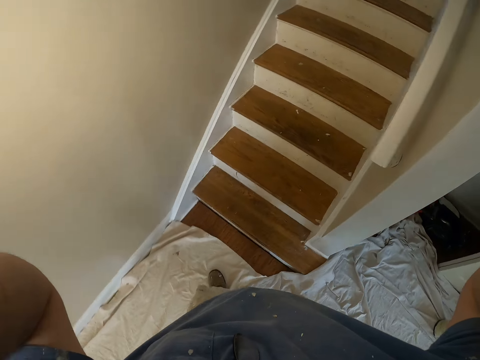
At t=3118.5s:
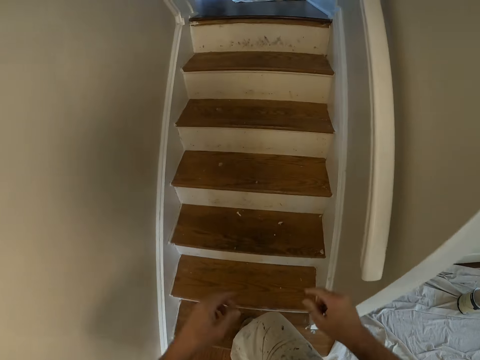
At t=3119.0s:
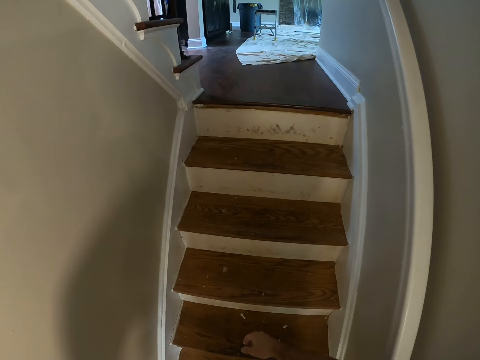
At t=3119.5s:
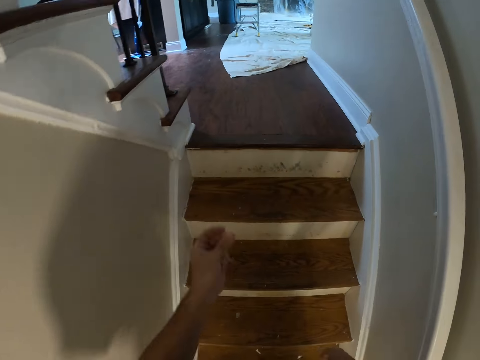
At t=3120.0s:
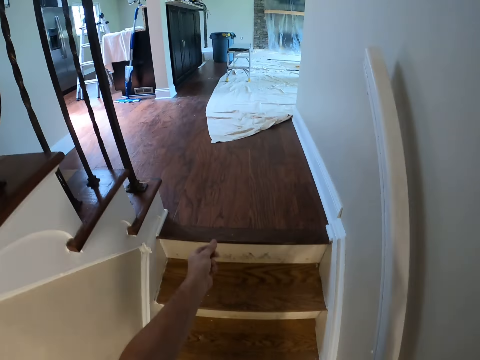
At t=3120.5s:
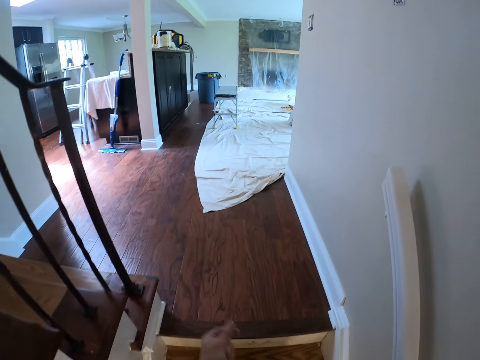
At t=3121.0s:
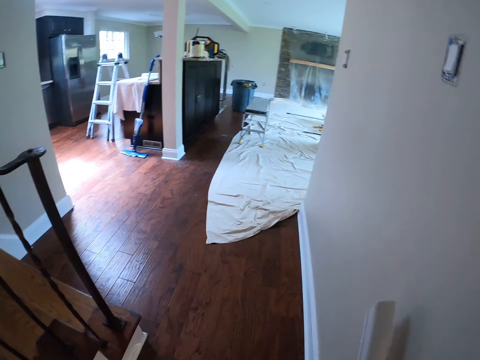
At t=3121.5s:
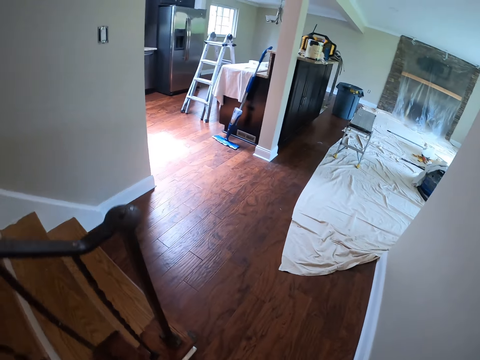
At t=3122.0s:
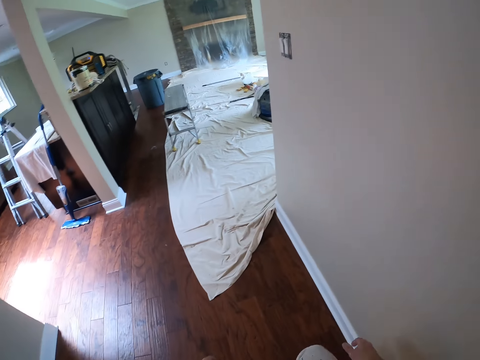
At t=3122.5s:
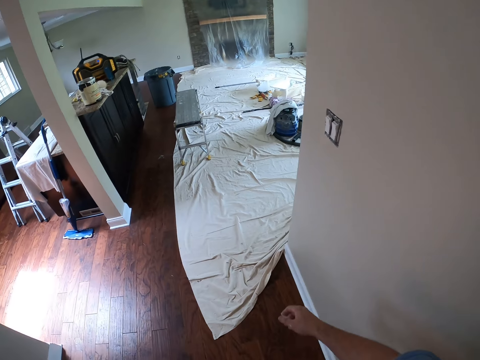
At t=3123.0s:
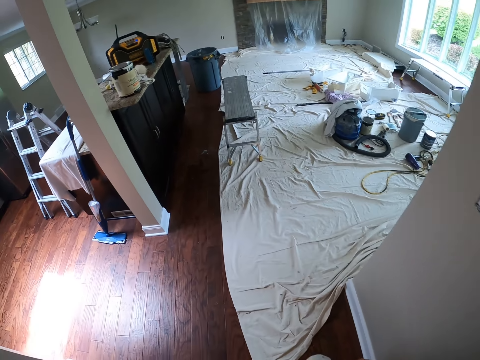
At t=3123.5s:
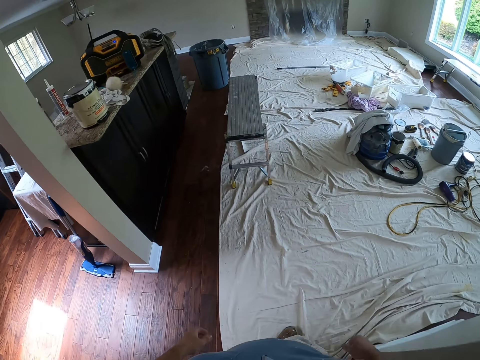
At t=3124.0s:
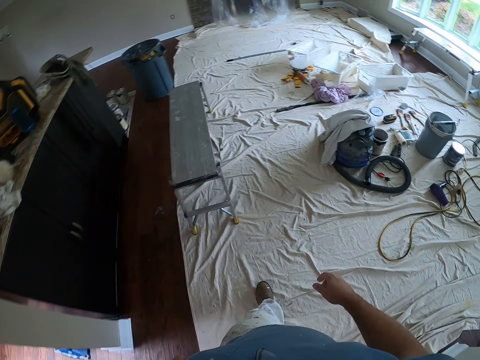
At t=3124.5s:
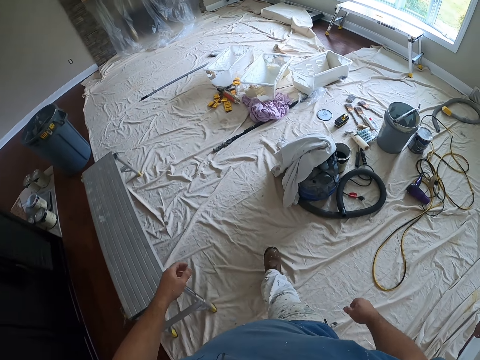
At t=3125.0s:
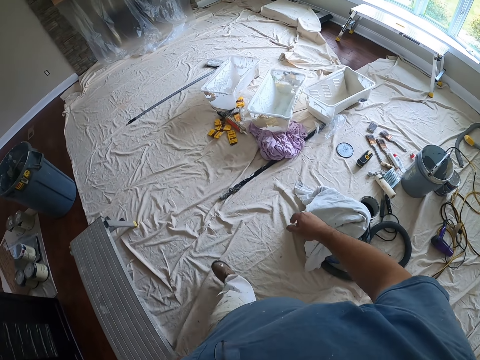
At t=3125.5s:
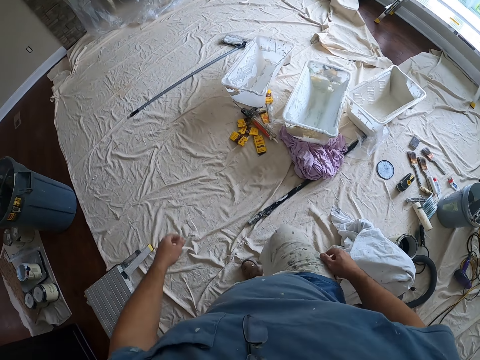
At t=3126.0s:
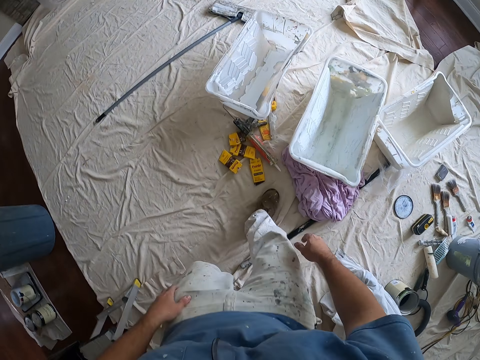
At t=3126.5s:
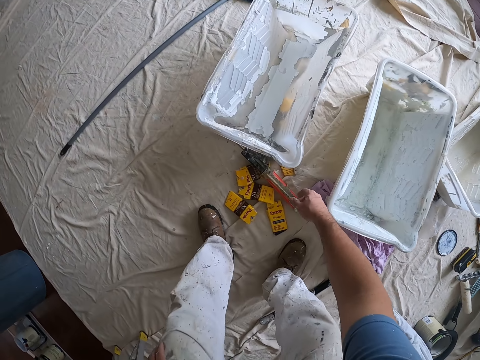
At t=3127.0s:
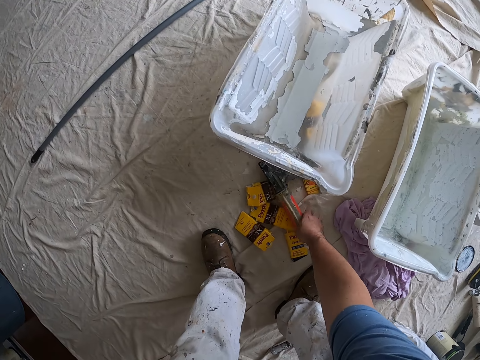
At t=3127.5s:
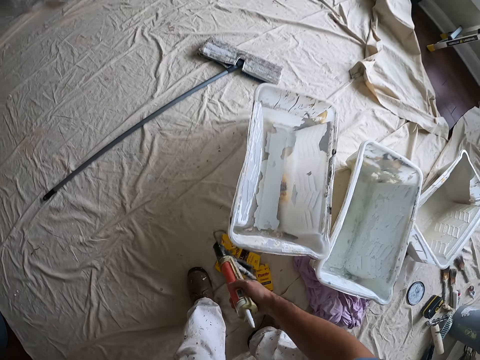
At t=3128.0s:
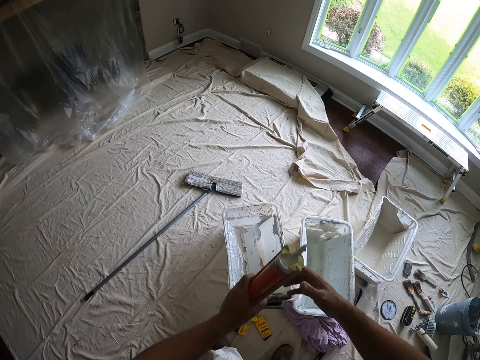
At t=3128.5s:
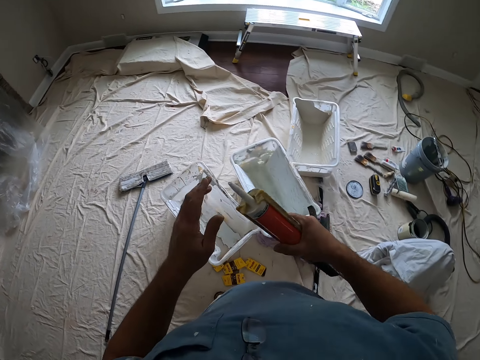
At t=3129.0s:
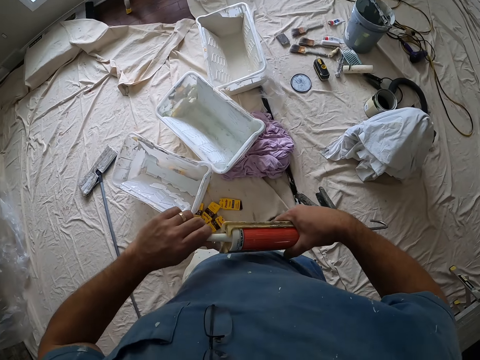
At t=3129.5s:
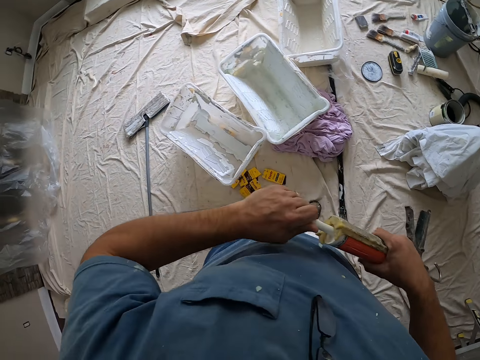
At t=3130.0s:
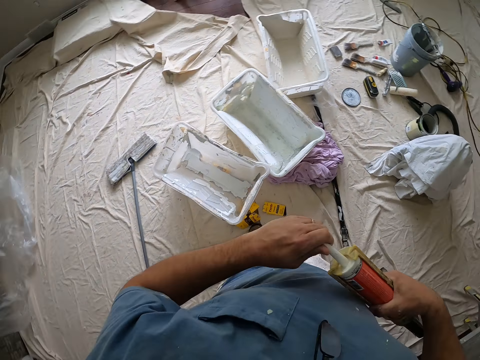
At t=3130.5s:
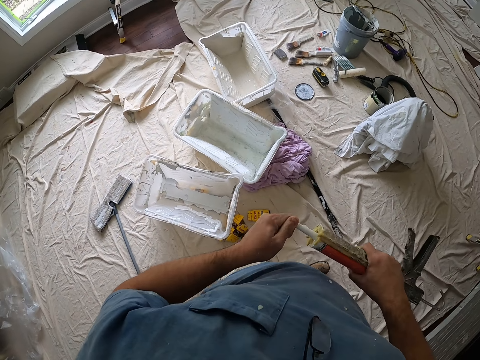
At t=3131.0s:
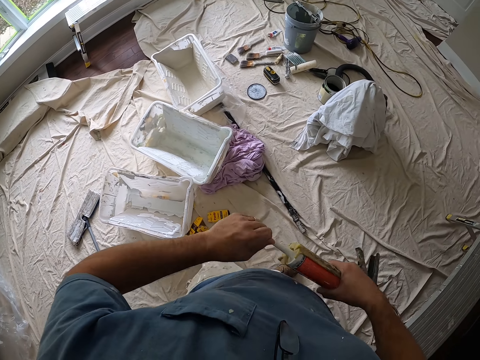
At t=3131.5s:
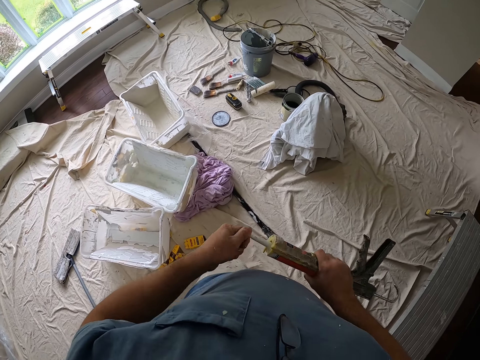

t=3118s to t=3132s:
The camera wearer goes up the stairs. He drops his hands. He shakes his left arm. He walks to the middle of the room. He picks up a glue gun from the floor with his right hand. He removes dried glue from the tip of the glue gun. He opens something.

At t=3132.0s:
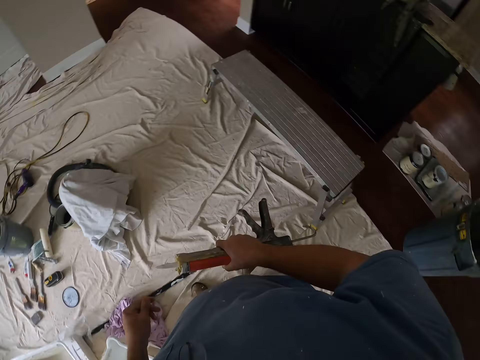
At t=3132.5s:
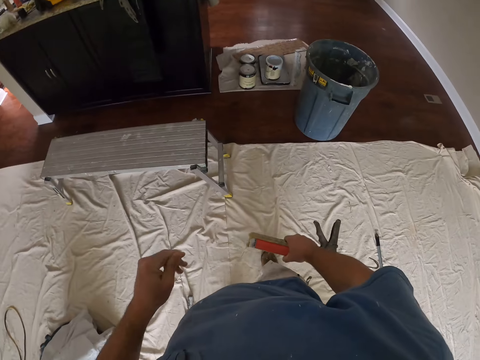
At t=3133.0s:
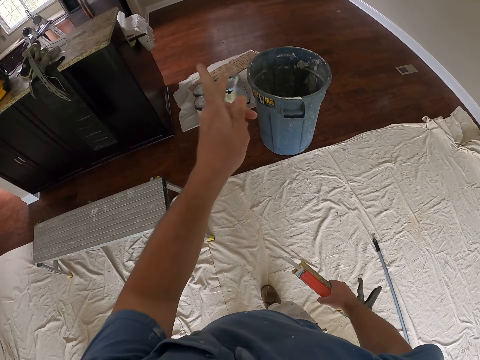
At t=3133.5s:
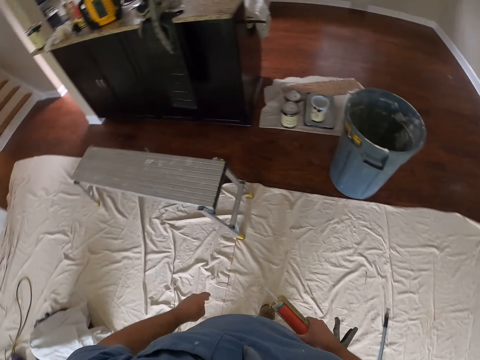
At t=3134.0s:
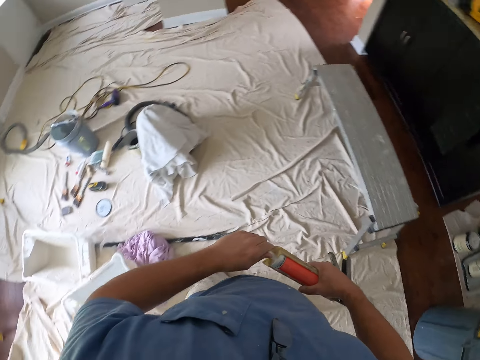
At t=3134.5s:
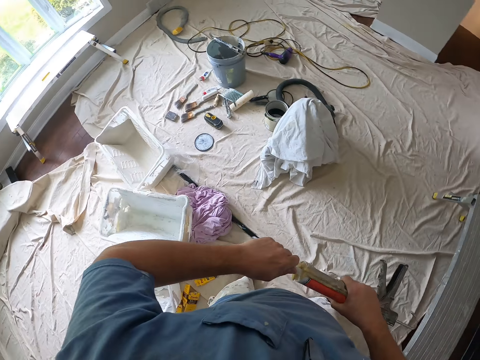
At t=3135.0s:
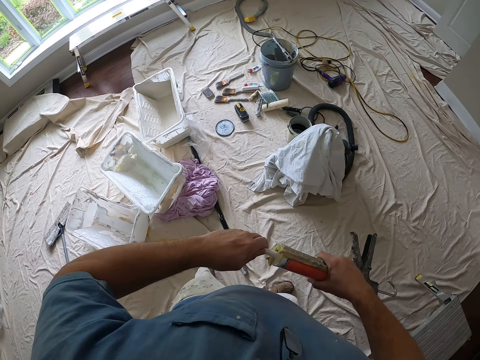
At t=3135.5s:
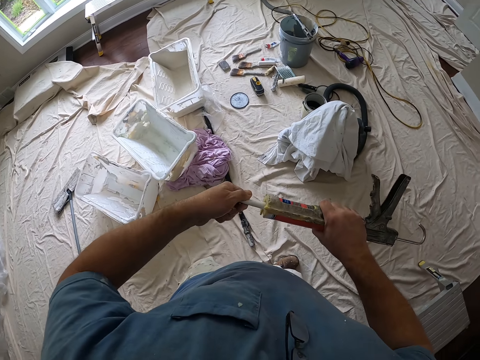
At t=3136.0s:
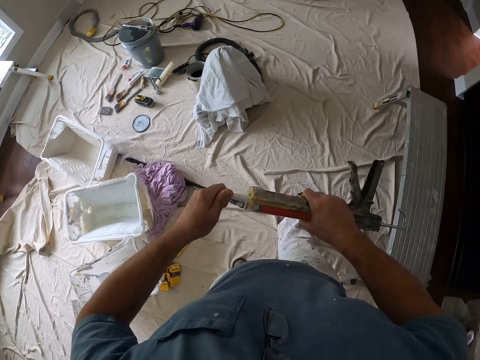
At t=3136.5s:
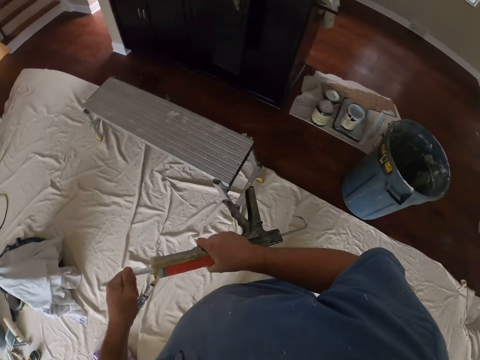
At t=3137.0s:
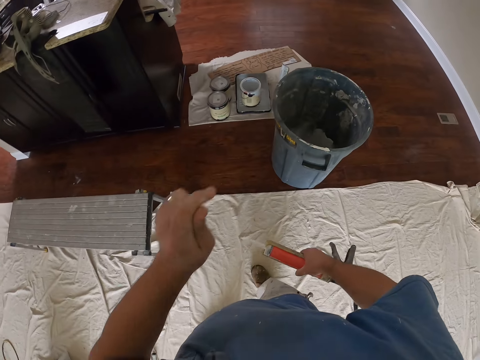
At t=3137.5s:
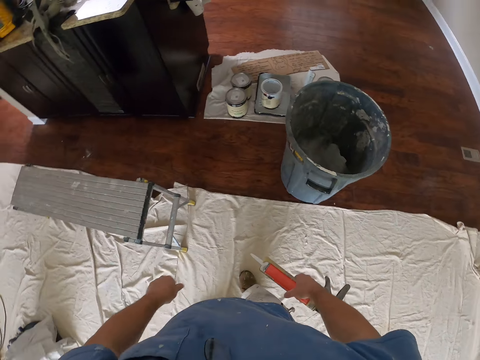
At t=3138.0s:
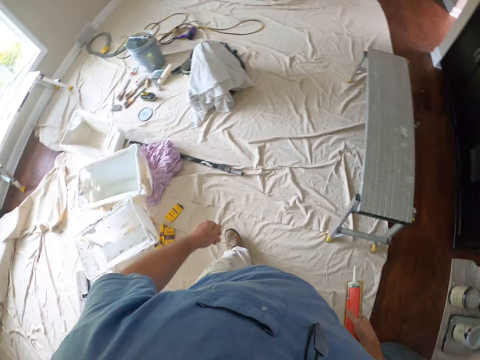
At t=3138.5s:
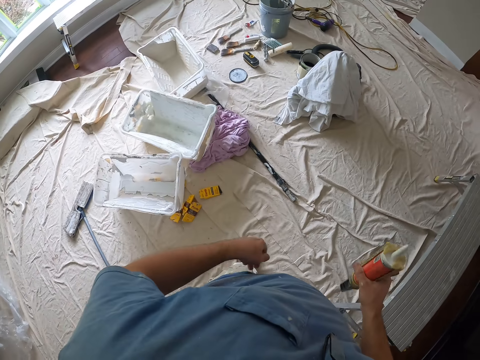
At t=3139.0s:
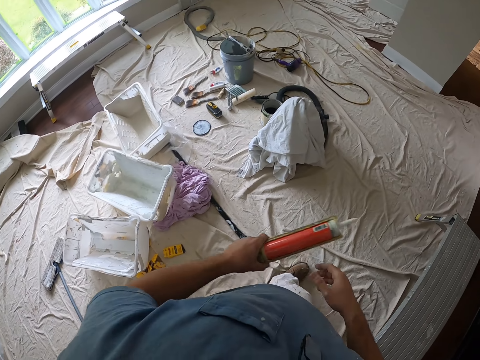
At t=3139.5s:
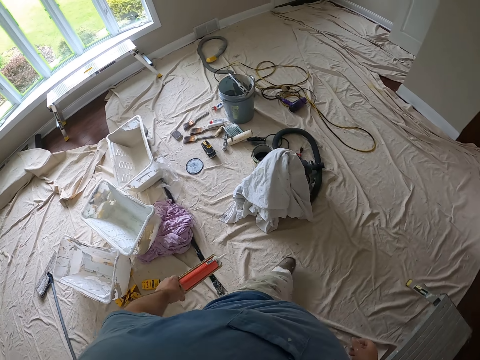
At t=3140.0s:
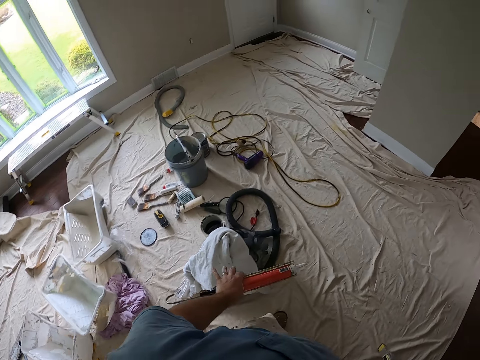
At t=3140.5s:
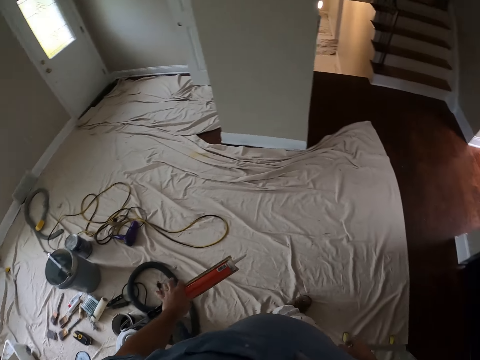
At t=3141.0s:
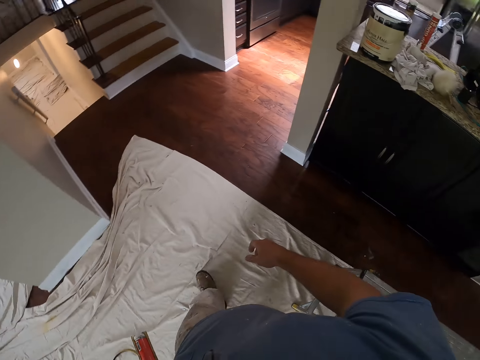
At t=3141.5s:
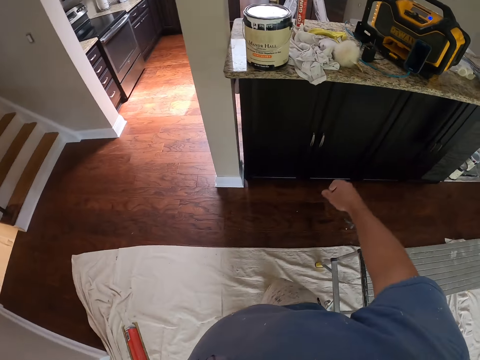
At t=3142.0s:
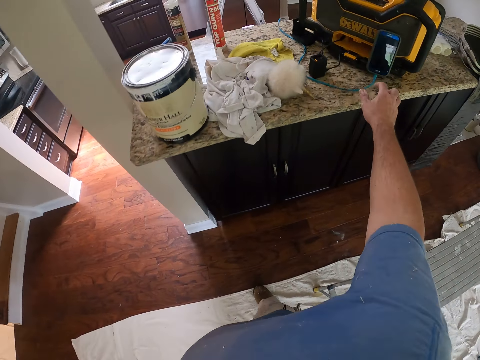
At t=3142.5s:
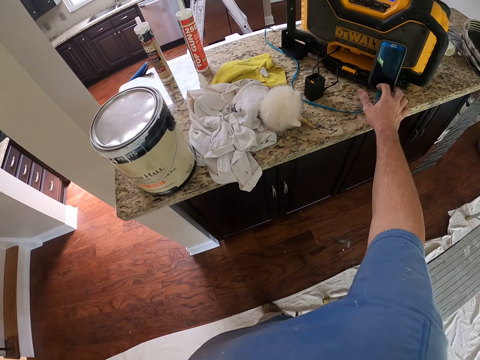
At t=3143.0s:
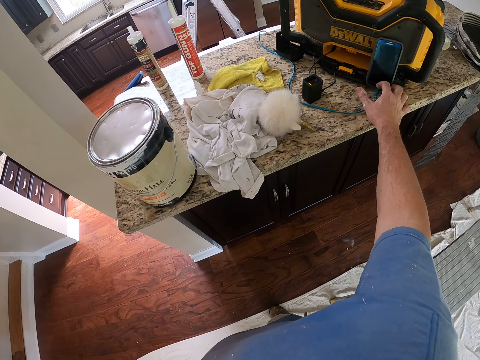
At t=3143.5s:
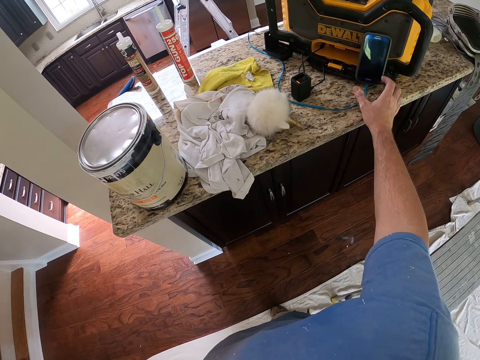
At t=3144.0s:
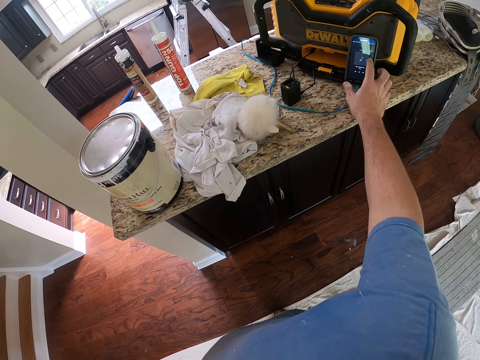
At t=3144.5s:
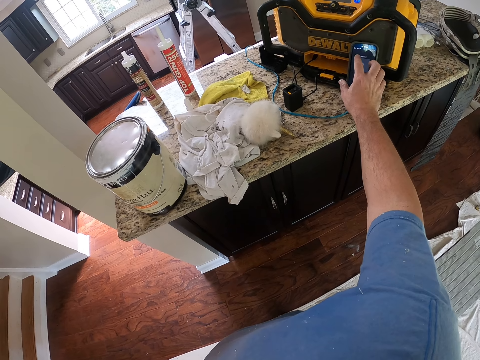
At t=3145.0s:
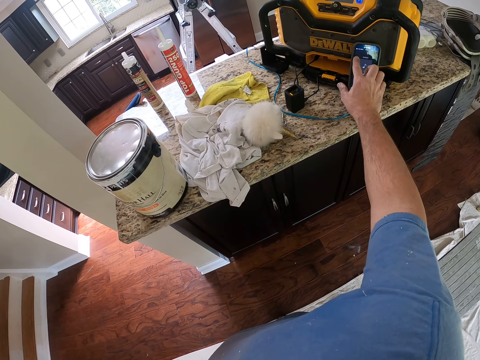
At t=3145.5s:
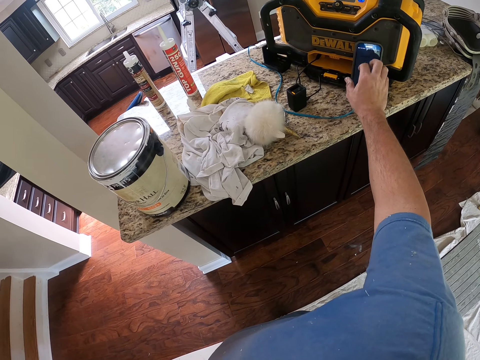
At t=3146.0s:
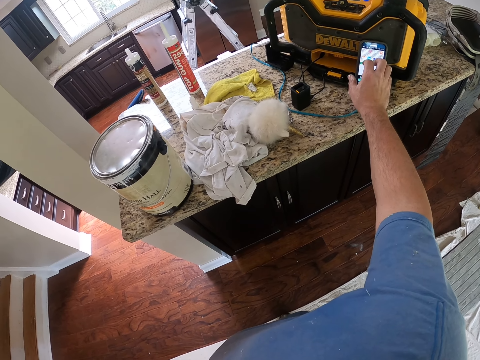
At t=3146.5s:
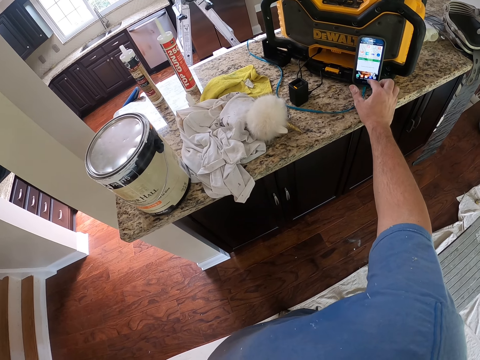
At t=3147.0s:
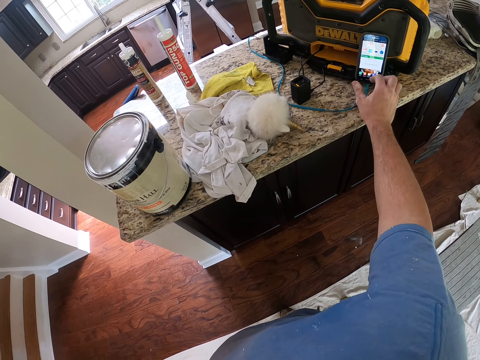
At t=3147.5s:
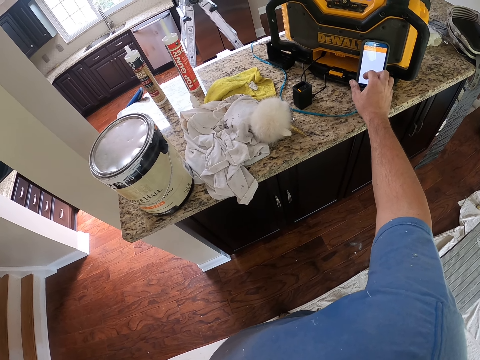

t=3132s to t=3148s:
The camera wearer throws the dried glue into a bin. He removes dried glue from the tip of the glue gun. He throws the dried glue into the bin. He carries something. He moves the glue gun to his left hand. He walks to a counter. He presses a phone with his right hand. He scrolls his phone.
